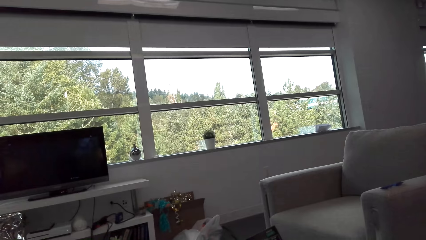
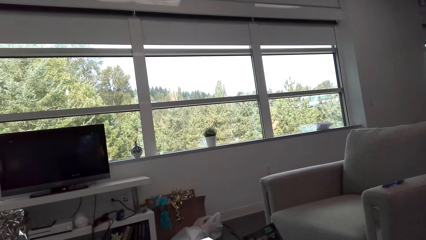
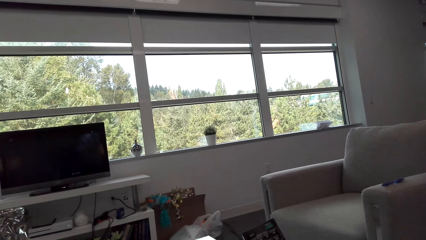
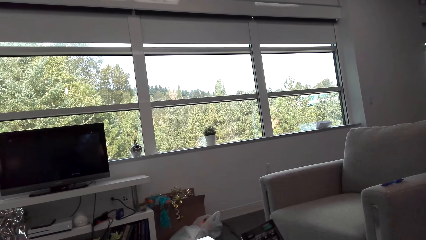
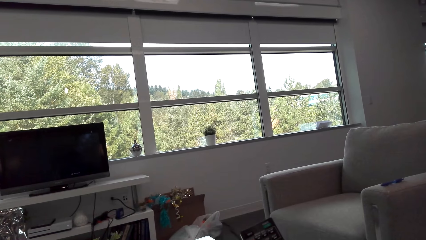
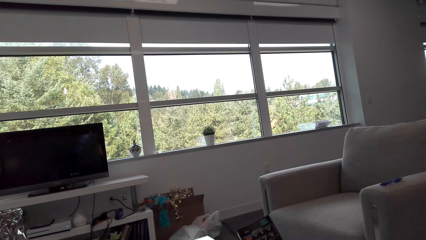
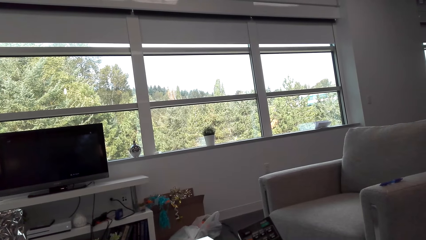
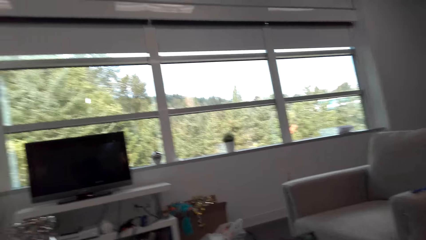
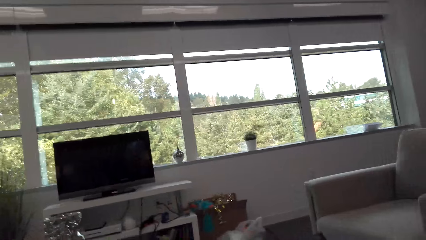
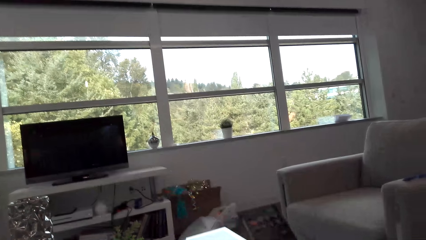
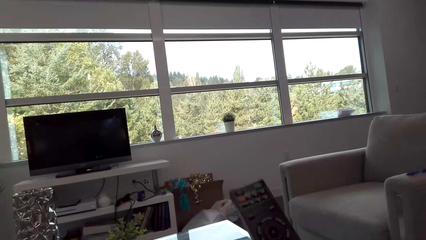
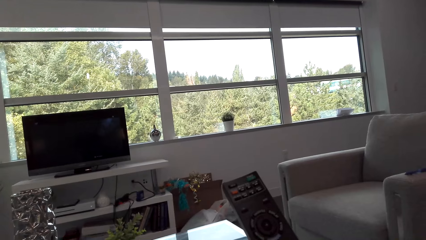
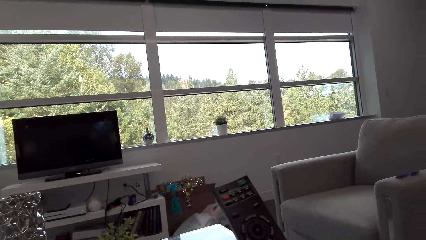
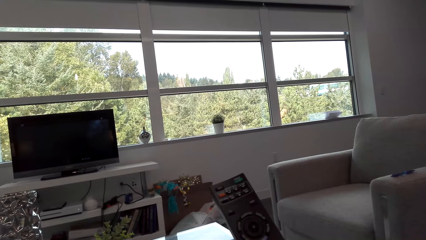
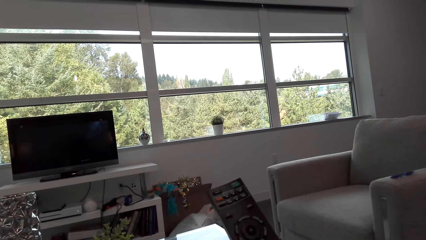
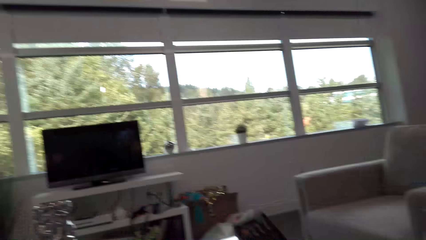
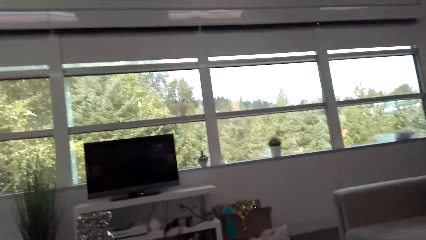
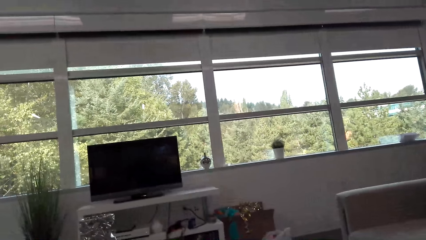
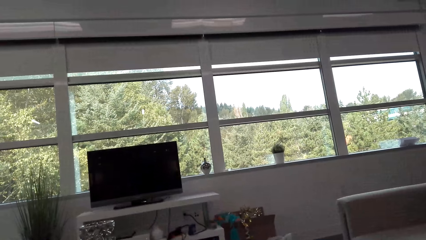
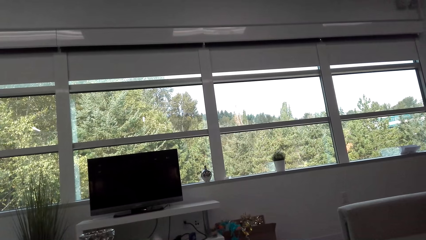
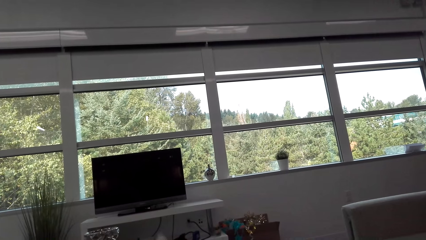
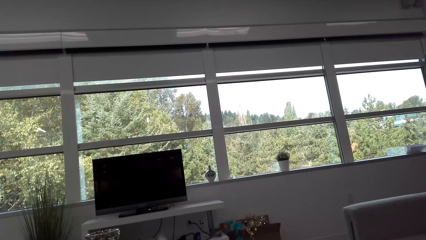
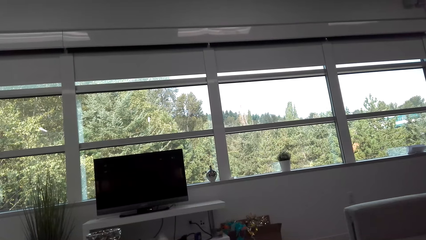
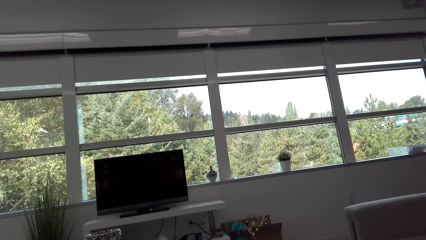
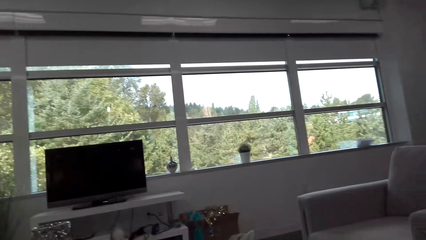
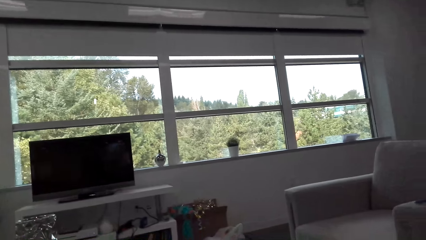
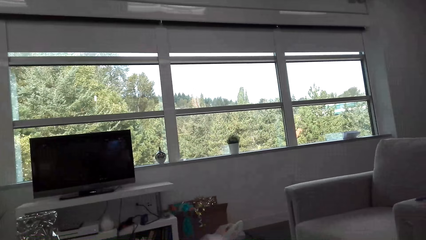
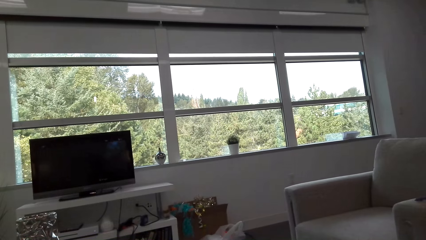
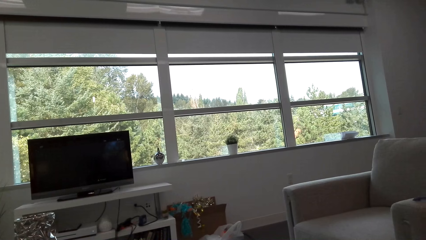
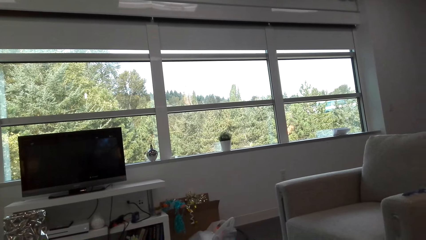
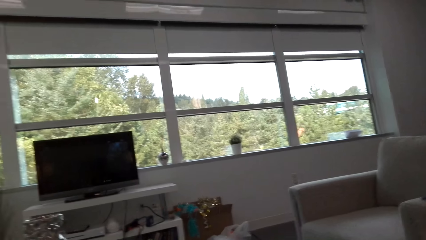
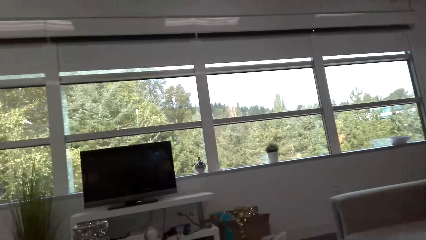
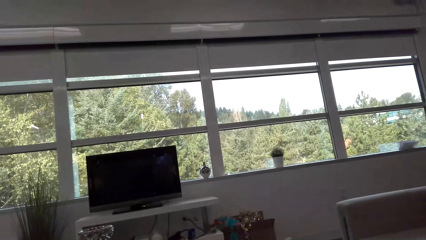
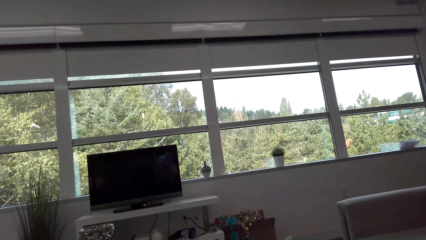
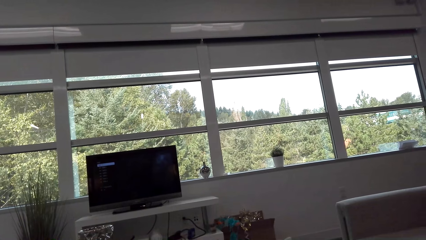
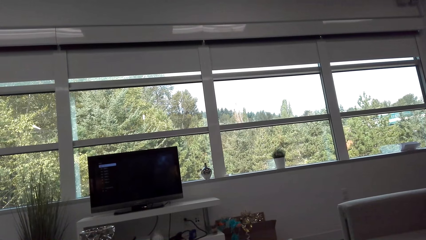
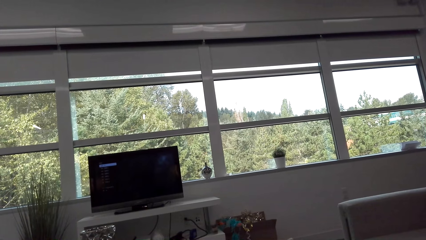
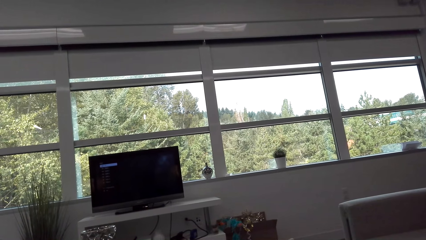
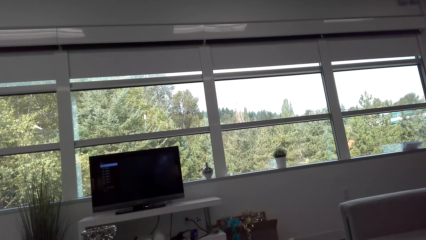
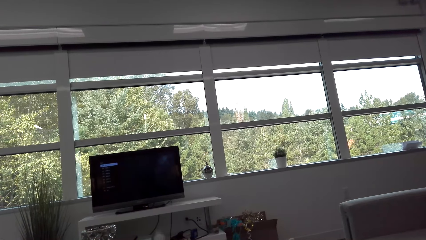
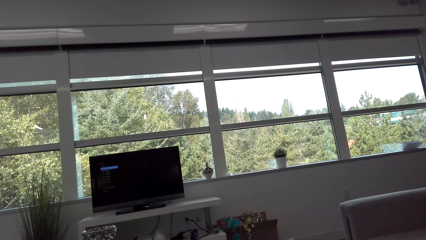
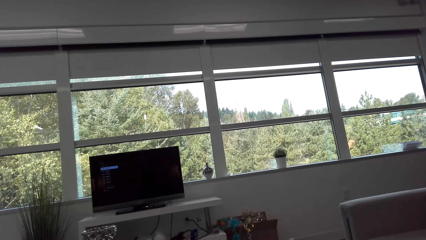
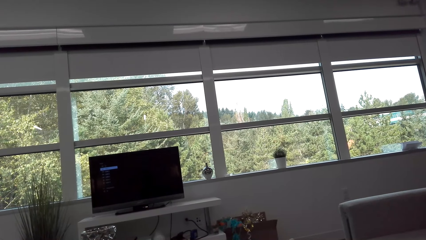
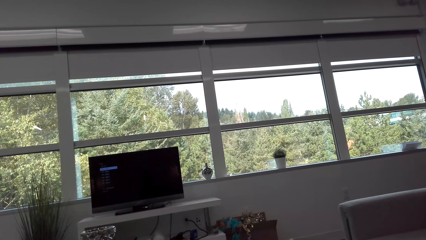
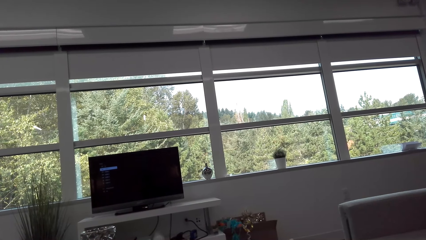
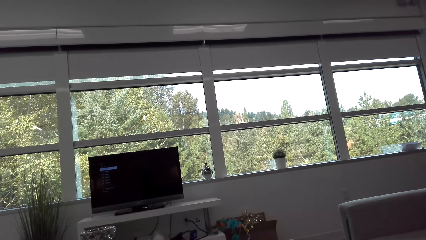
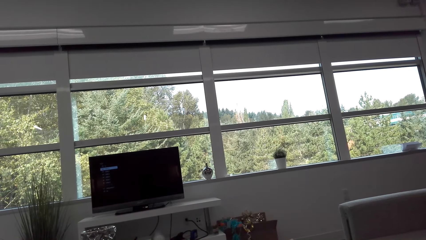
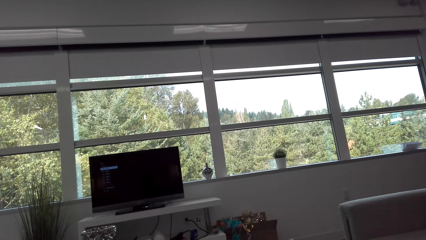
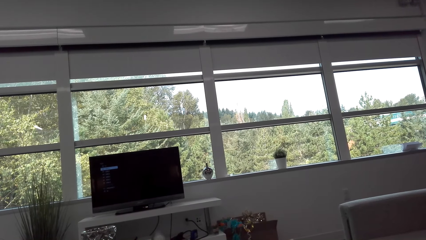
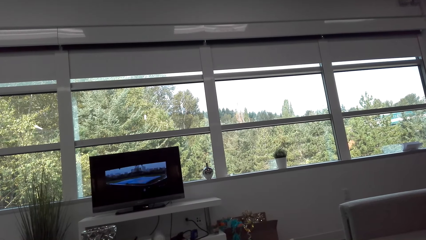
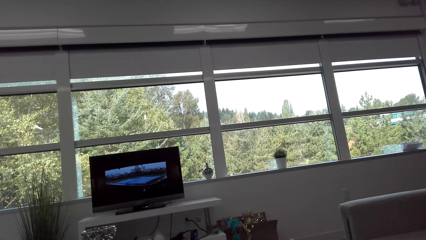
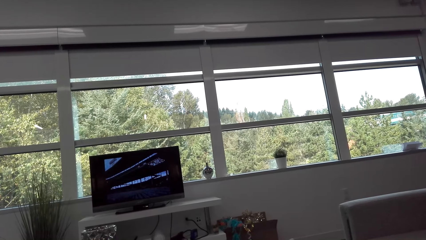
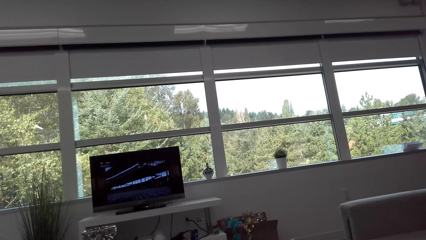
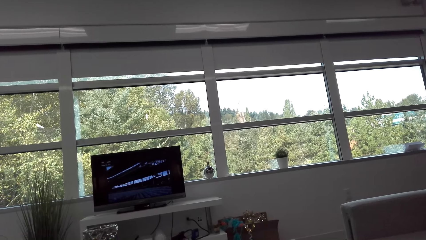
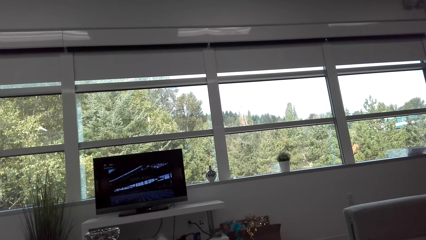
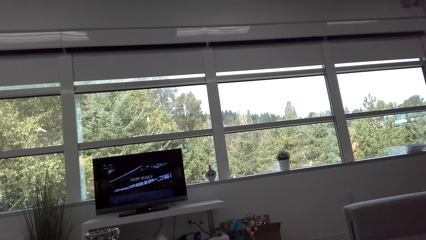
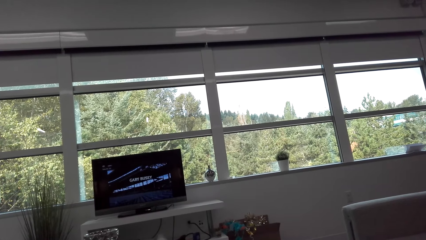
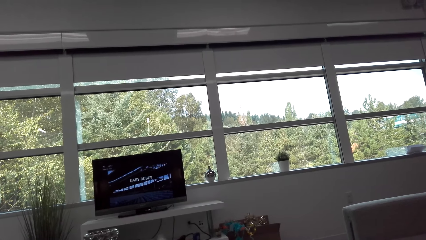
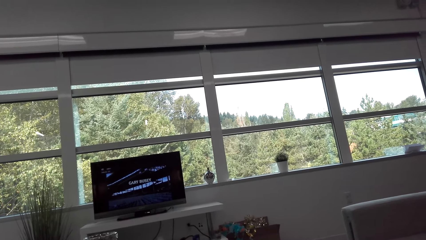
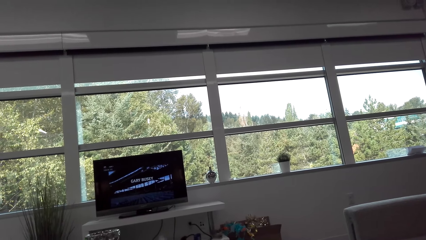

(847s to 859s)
The camera wearer presses the television remote or remote control. They lower the remote control. They look at the television.

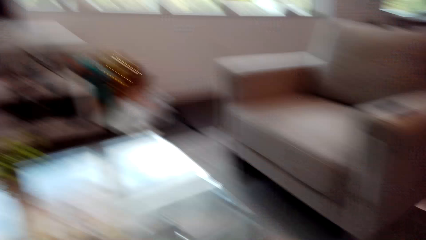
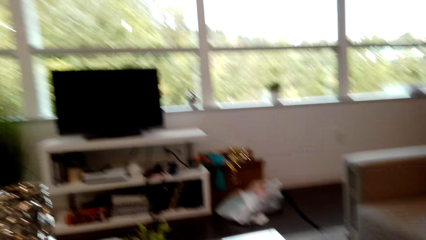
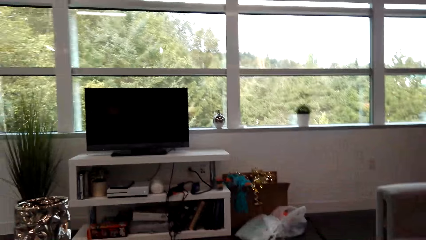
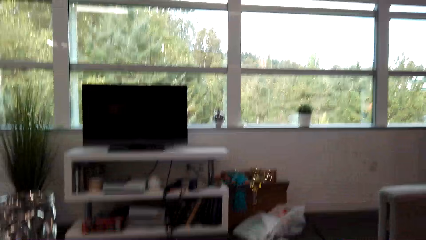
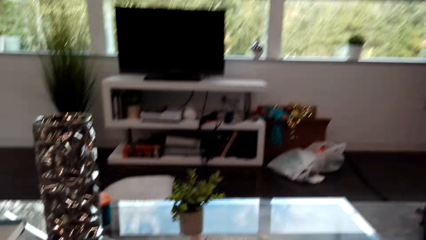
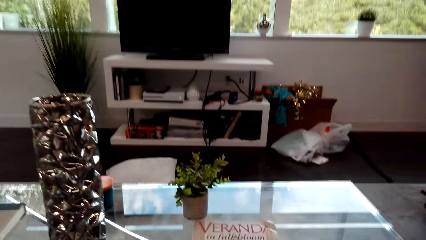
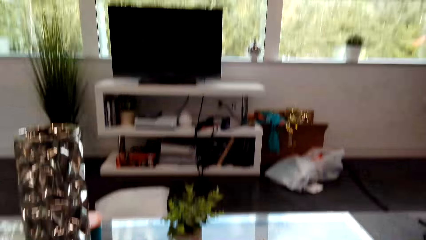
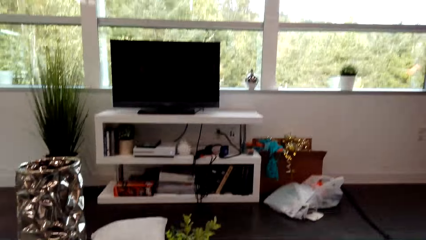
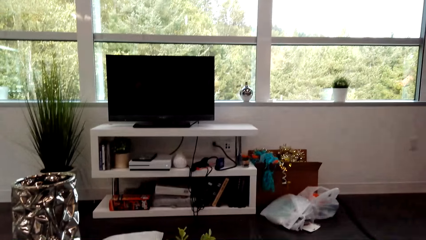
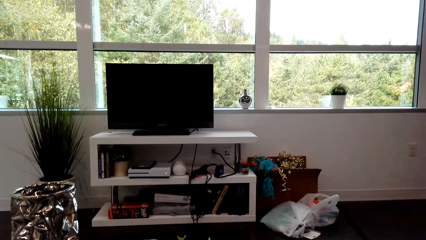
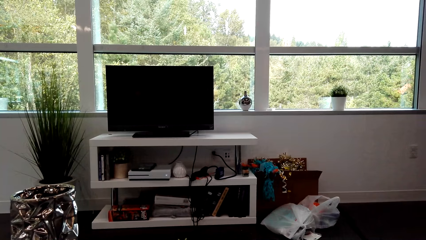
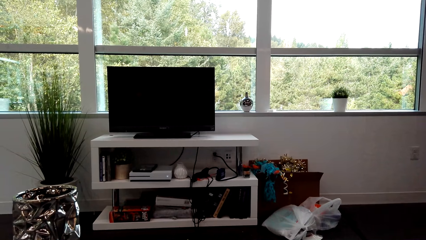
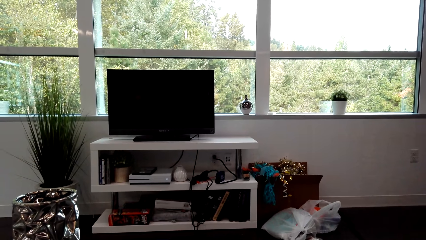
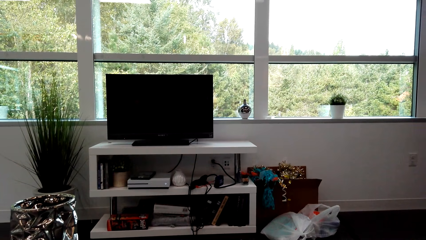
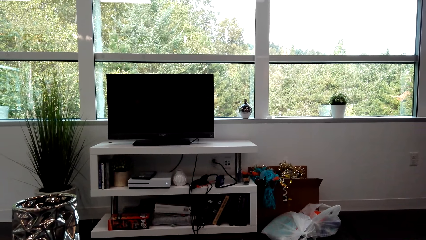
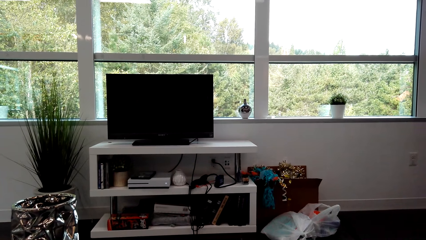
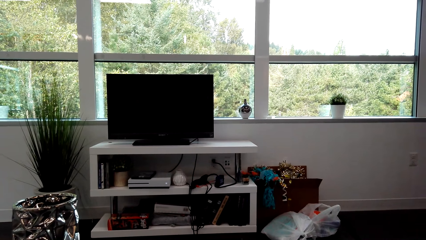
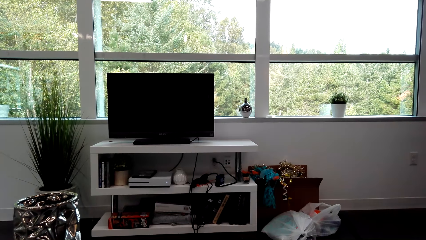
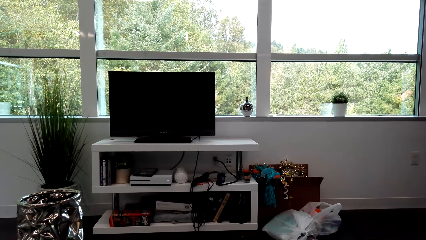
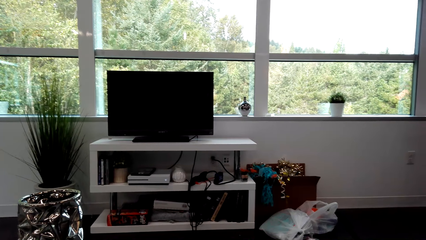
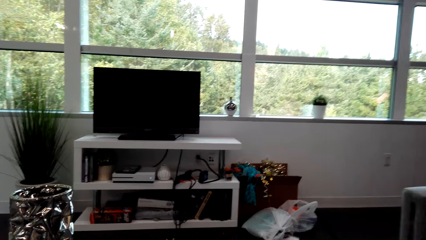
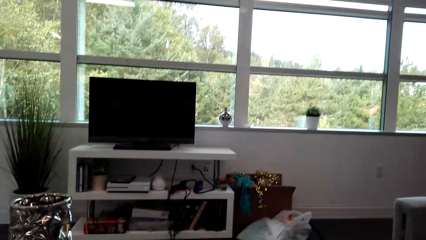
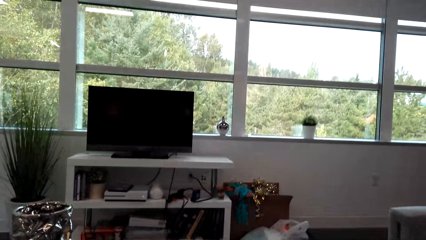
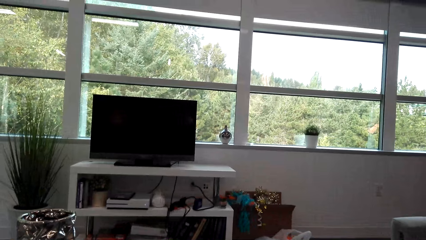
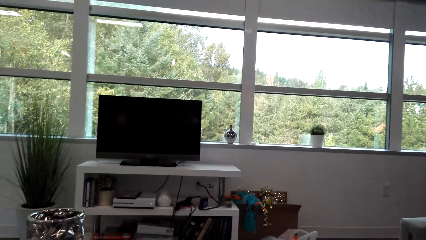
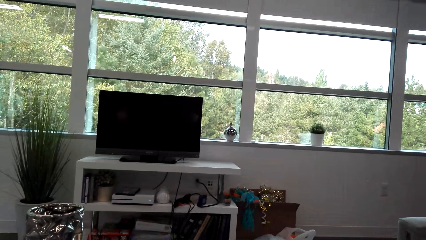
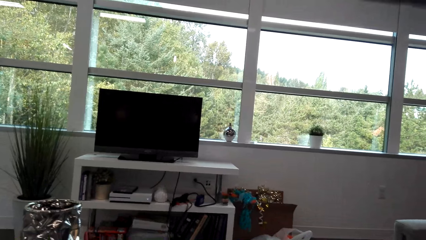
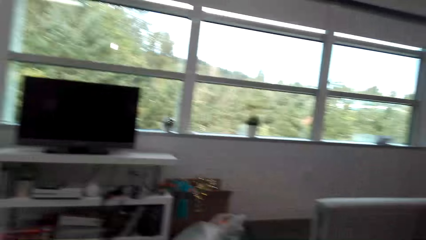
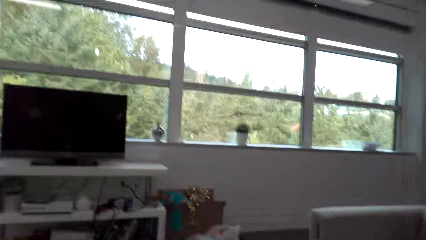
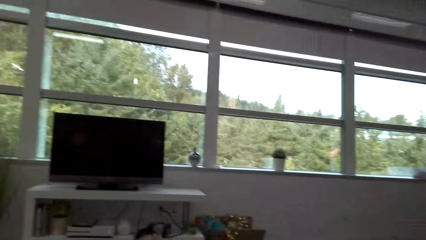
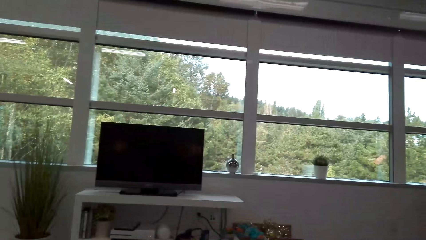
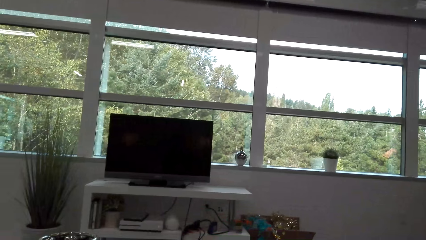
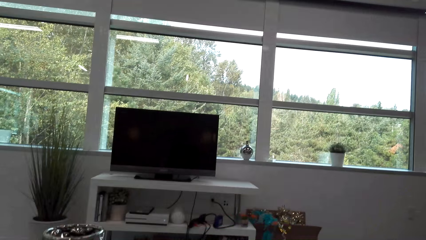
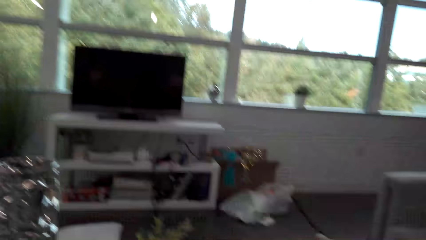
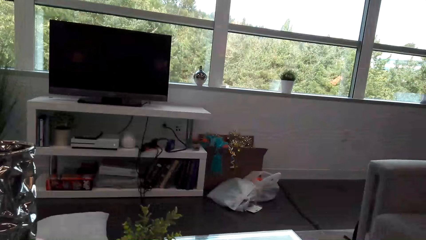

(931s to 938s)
The camera wearer looks around.
